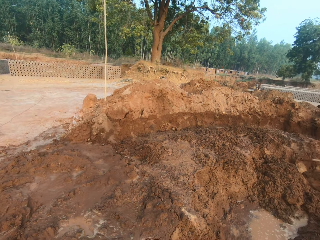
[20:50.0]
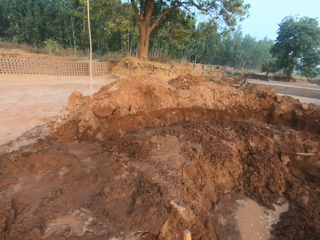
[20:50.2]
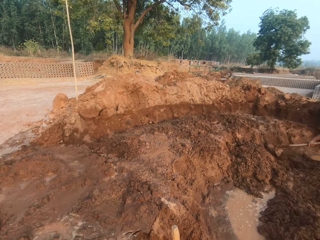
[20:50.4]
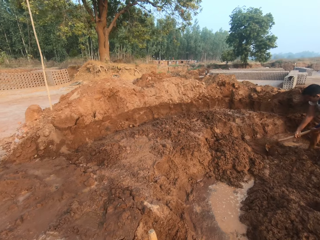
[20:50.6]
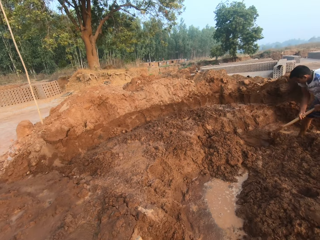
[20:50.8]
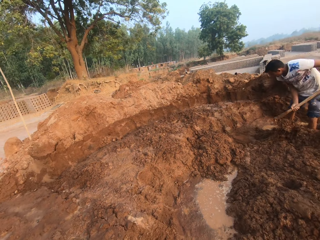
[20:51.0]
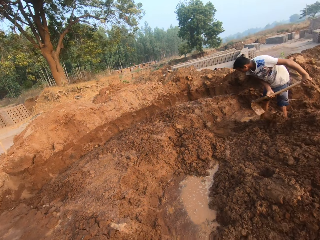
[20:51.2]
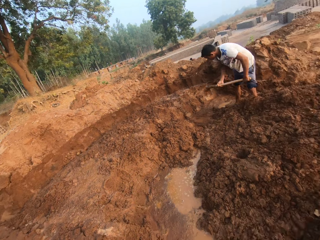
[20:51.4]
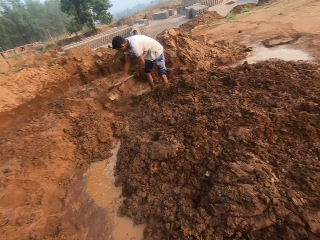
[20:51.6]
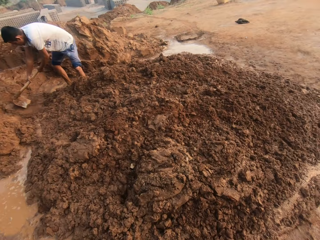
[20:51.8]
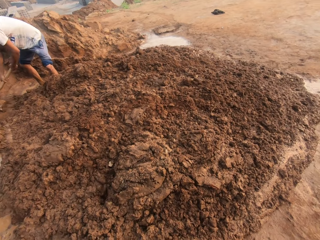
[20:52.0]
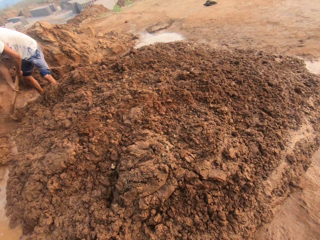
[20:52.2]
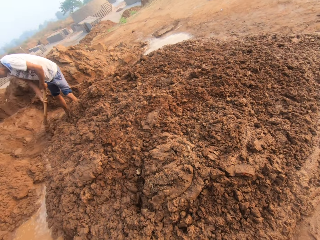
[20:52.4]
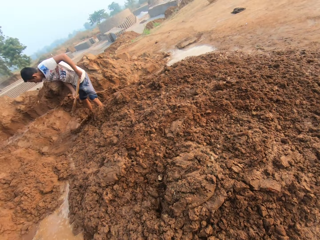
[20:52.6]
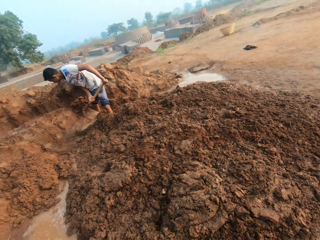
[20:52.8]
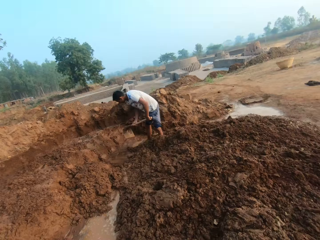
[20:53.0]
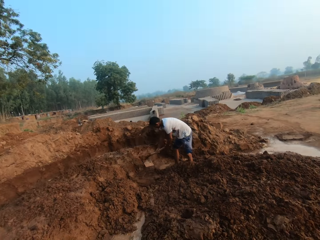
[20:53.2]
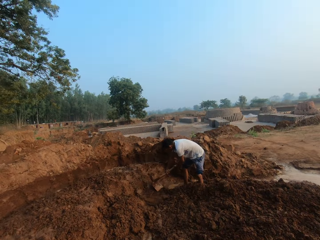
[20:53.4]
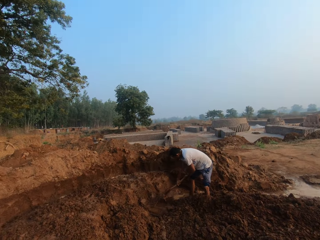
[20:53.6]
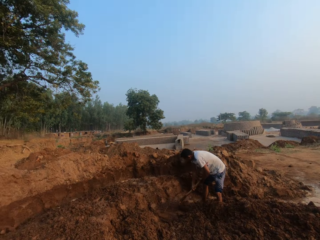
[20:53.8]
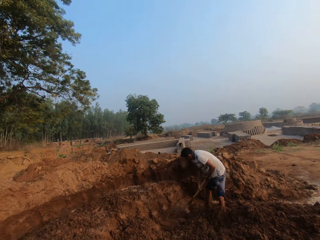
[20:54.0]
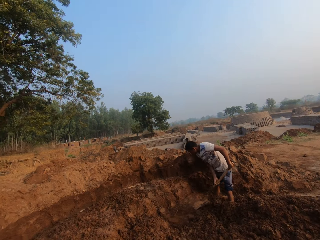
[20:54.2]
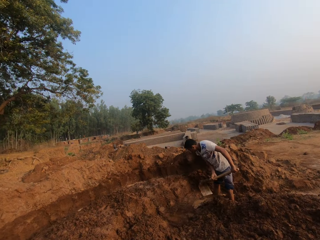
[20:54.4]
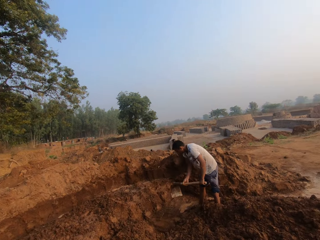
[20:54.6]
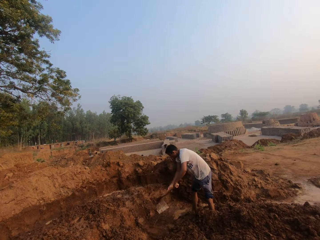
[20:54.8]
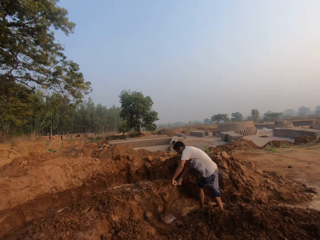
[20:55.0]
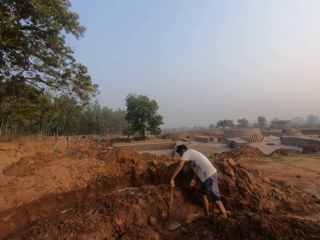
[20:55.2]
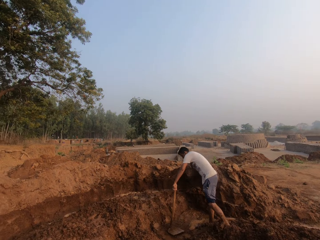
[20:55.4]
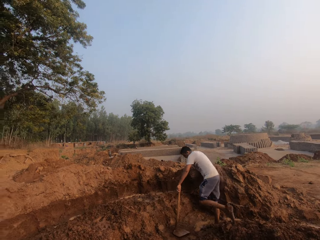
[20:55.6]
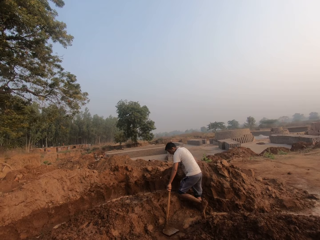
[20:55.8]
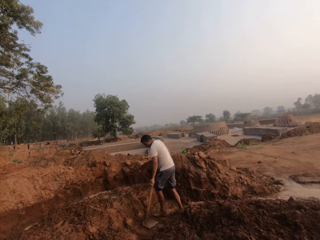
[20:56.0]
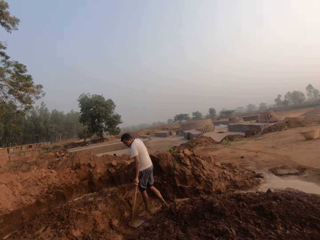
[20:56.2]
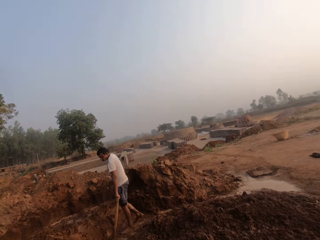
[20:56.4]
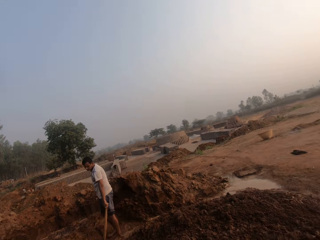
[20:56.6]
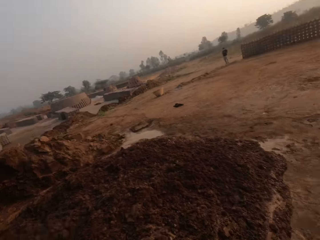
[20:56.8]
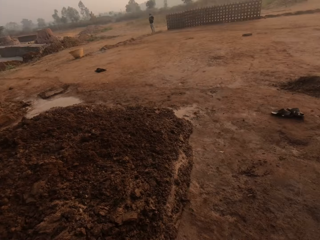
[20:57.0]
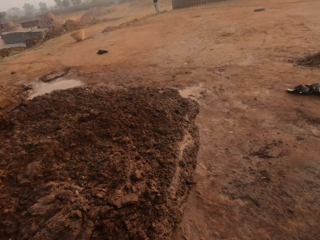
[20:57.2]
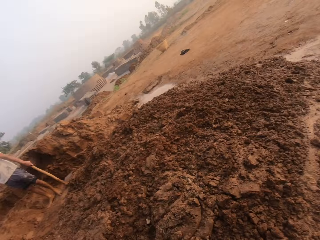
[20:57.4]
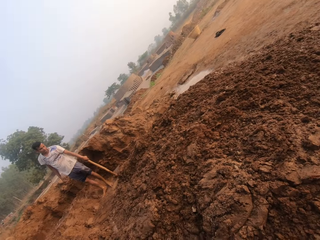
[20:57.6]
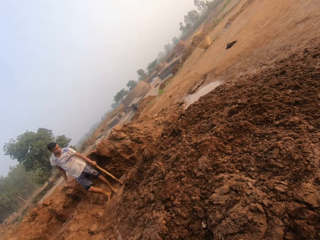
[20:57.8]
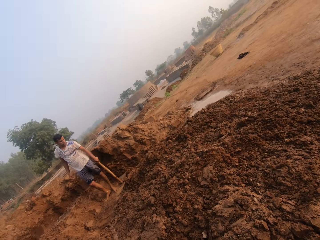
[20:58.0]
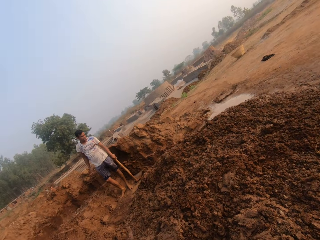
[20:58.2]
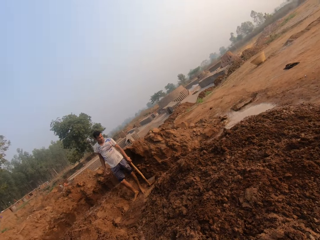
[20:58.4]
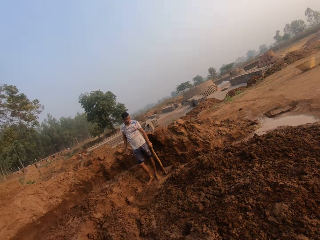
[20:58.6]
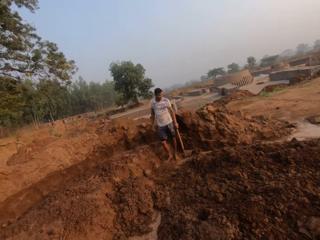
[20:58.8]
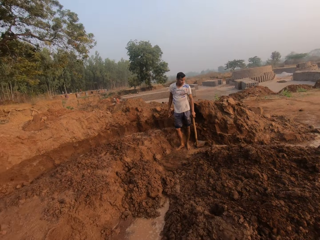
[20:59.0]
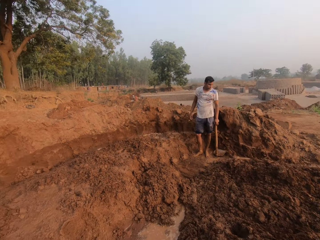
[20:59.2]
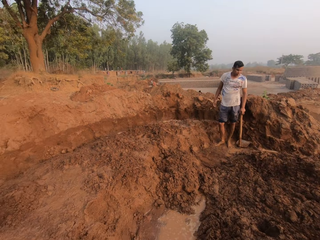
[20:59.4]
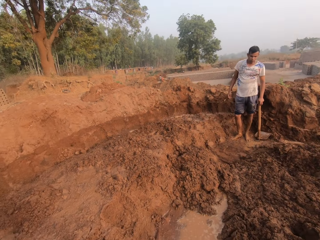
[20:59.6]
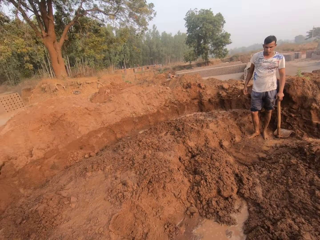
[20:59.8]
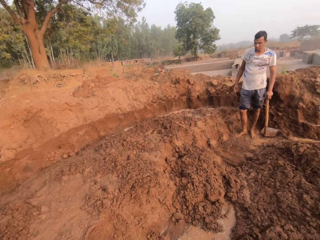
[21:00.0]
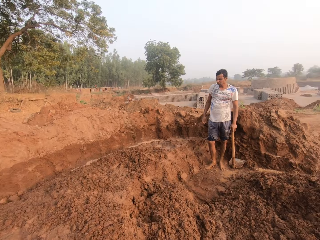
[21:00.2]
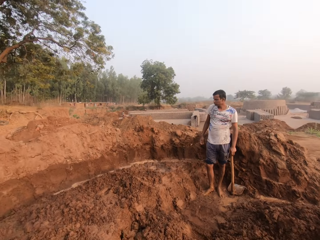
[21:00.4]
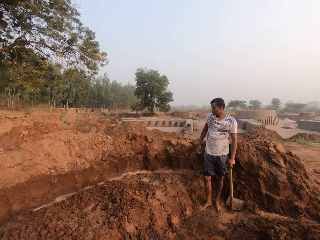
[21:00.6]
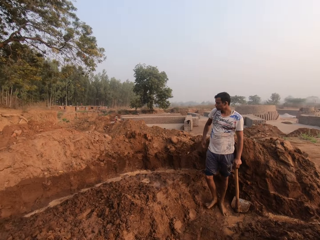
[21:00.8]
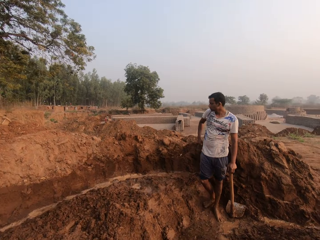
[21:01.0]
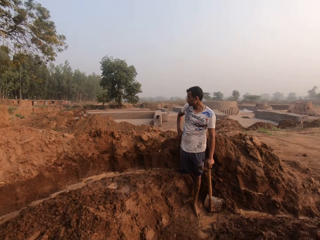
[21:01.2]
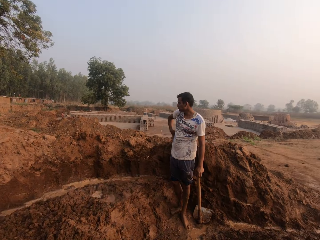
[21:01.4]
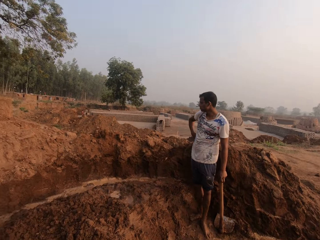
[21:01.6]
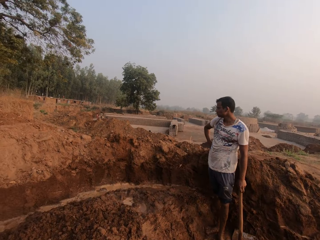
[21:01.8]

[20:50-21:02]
The man places the hoe on the ground with his left hand. The camera wearer speaks to the man.

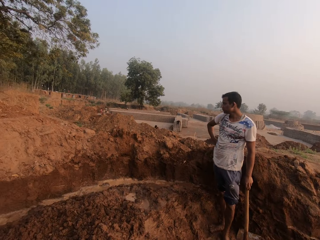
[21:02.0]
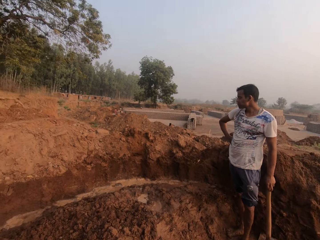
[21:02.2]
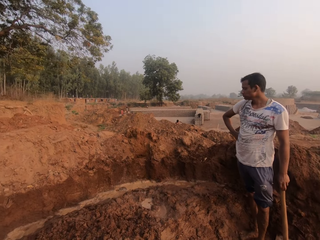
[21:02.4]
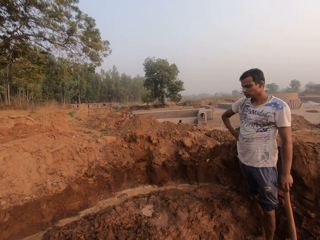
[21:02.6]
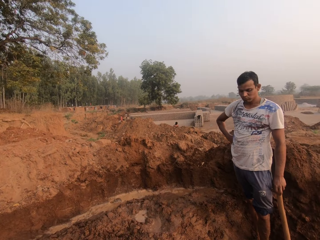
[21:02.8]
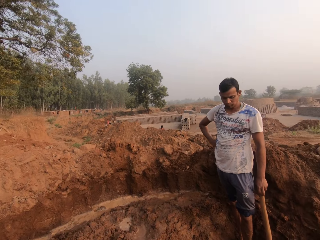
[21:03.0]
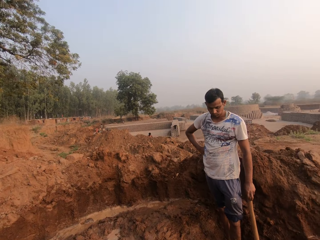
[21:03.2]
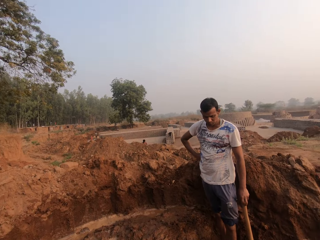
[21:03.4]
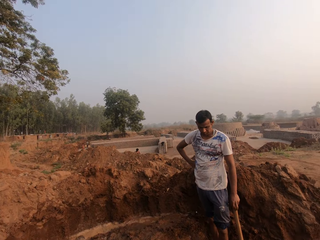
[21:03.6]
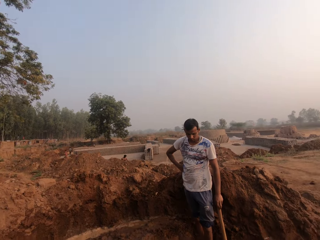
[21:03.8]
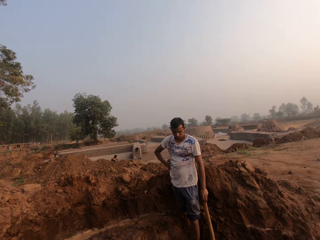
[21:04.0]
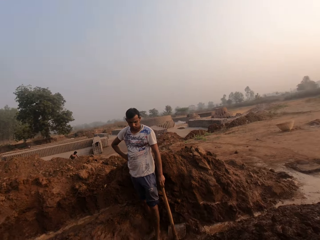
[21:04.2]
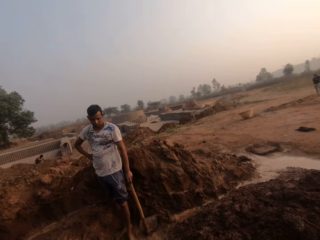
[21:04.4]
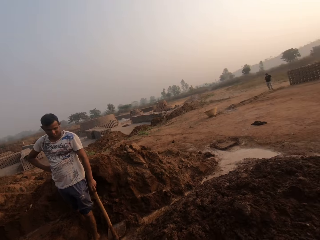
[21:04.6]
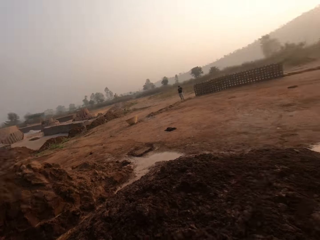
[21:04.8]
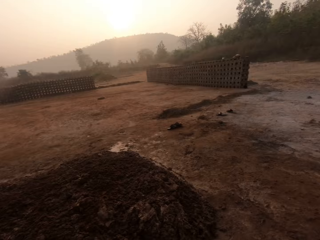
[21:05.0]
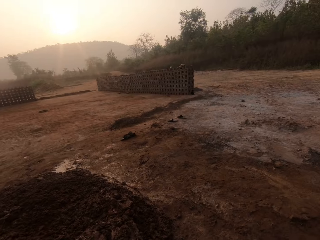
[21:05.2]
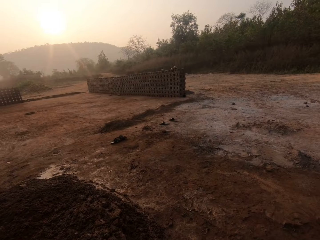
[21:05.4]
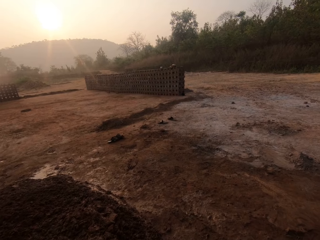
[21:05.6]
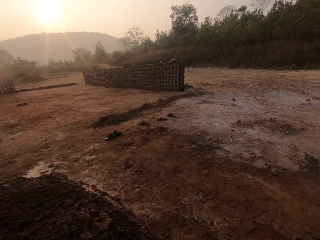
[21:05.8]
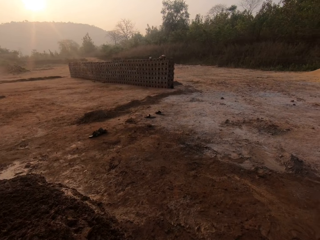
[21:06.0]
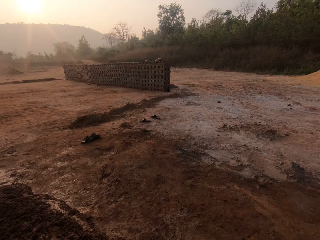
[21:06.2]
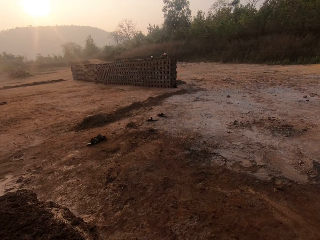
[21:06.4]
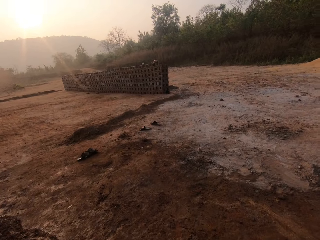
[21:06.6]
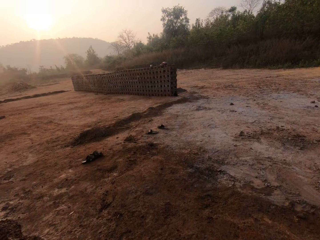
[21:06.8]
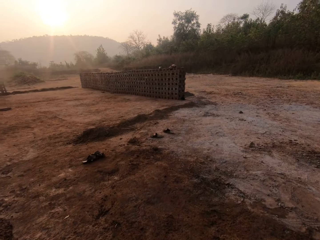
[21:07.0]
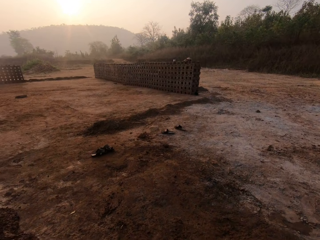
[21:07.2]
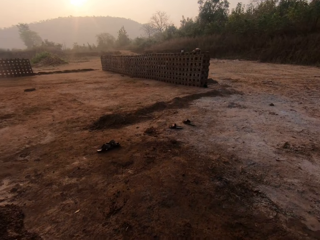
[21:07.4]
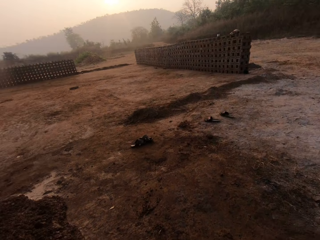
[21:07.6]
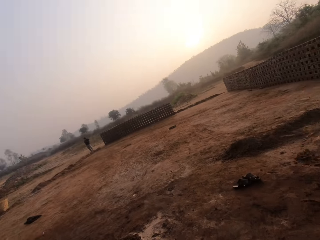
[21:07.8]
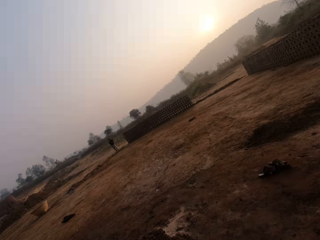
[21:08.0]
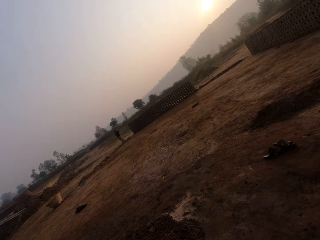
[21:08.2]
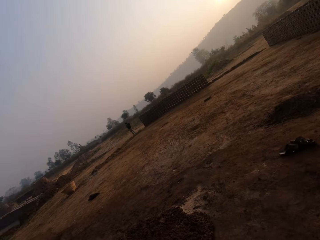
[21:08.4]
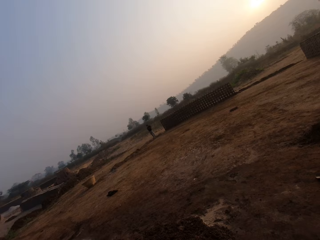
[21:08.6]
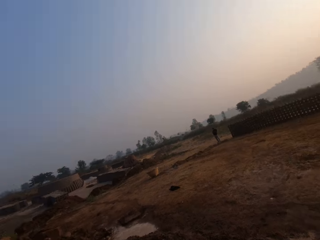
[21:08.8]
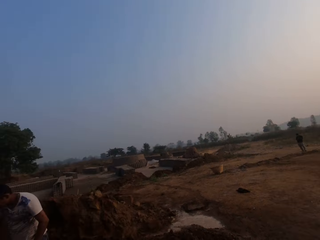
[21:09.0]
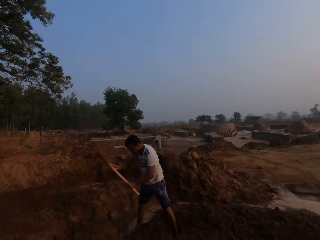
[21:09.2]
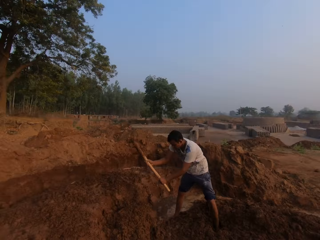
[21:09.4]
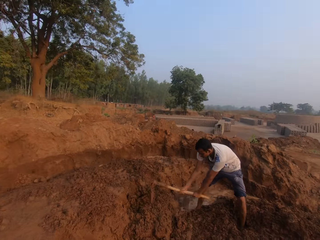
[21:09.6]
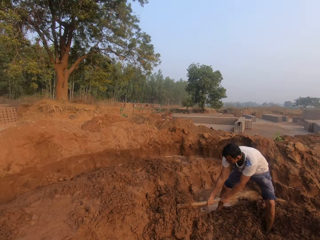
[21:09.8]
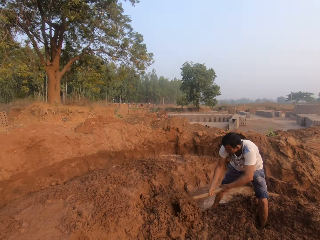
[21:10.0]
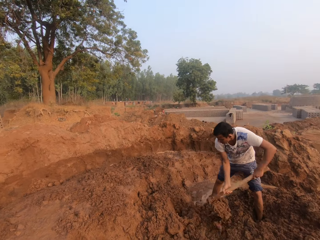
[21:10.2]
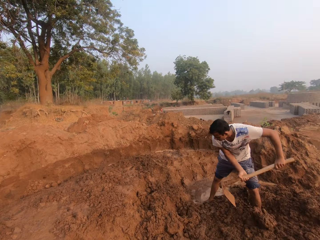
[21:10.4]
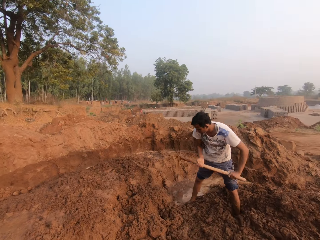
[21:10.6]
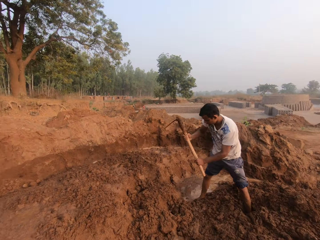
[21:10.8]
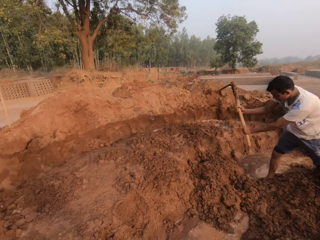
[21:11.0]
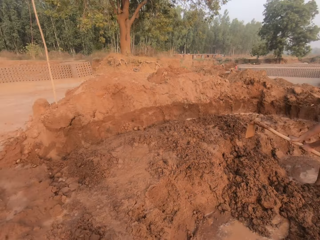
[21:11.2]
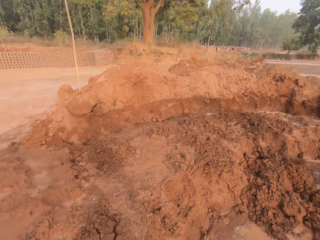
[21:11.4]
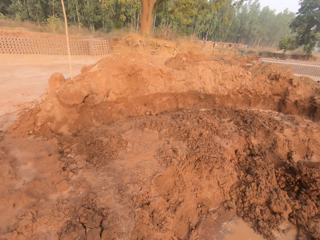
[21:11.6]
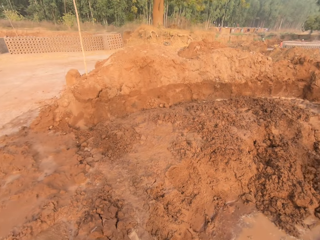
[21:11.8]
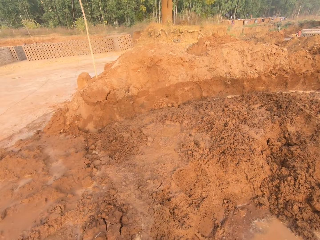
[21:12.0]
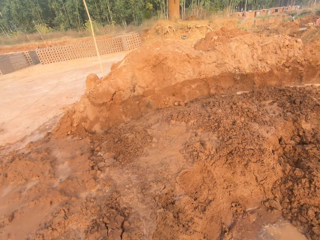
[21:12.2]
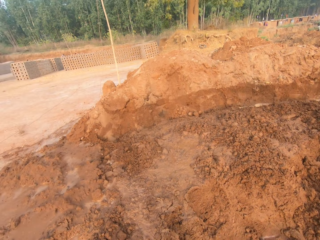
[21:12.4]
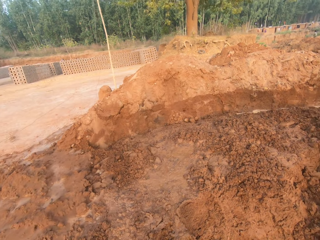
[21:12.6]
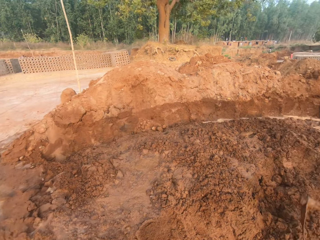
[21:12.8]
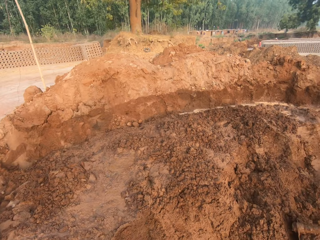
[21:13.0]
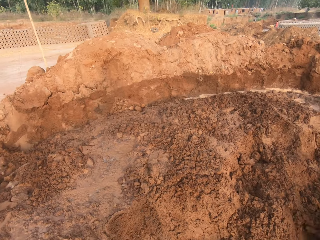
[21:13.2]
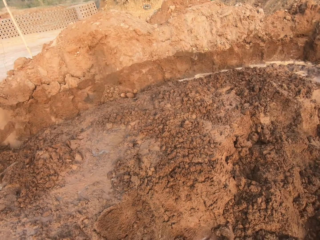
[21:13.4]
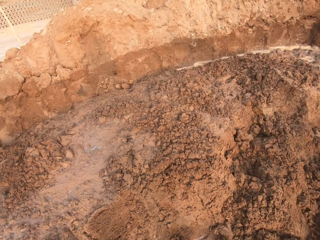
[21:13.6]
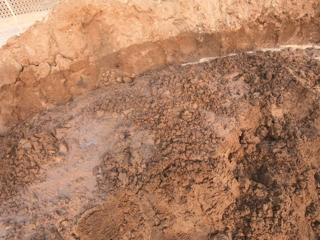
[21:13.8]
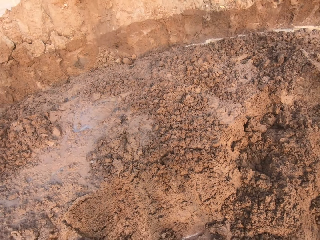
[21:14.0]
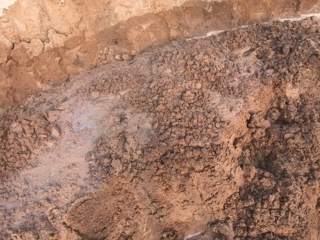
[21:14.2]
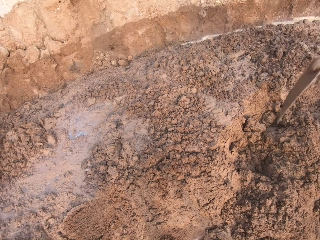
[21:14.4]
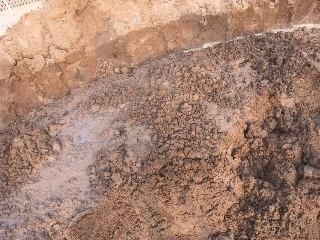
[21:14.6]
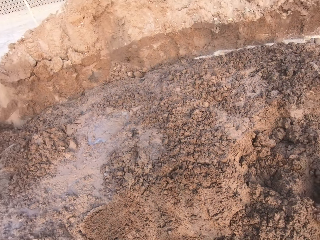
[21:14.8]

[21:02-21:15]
The man tills the ground with the hoe in his hands.
